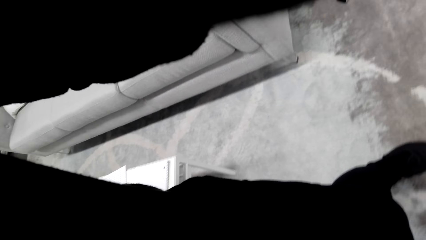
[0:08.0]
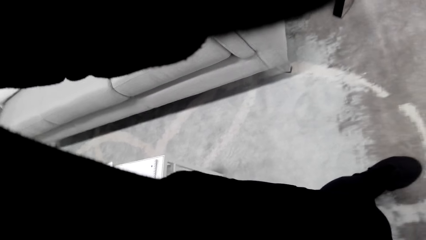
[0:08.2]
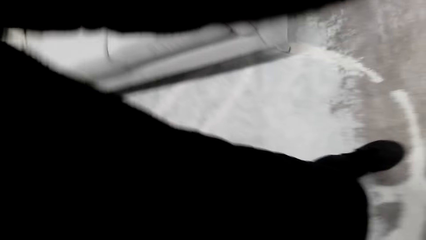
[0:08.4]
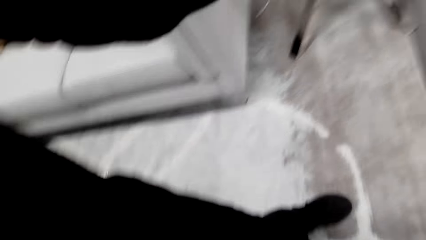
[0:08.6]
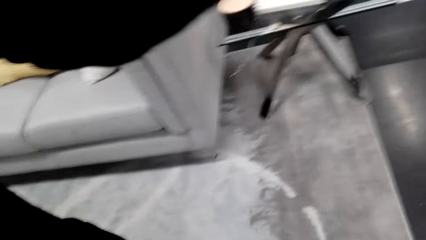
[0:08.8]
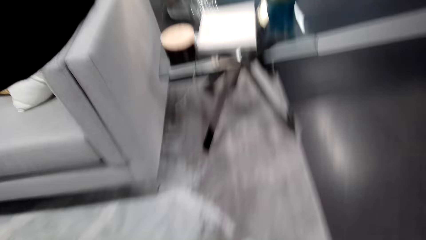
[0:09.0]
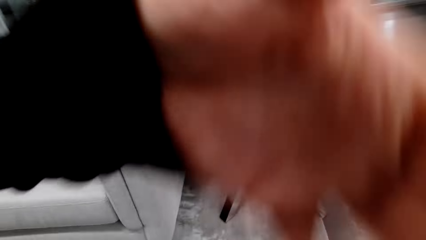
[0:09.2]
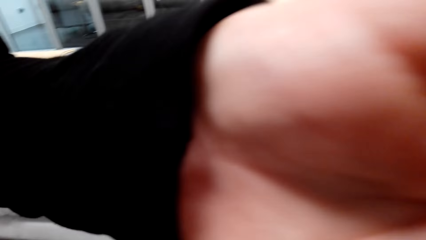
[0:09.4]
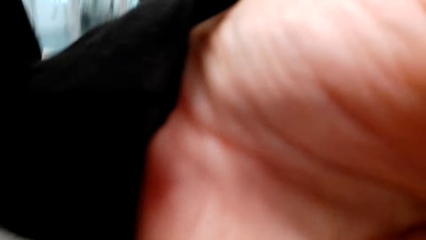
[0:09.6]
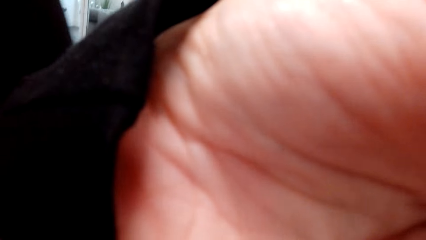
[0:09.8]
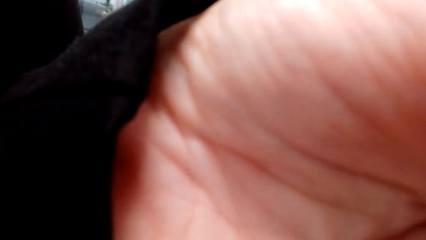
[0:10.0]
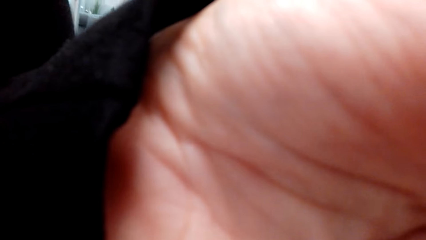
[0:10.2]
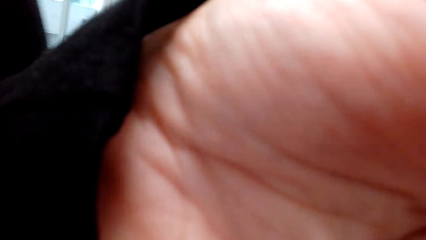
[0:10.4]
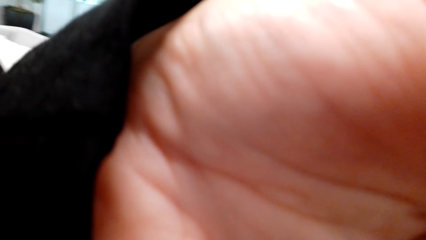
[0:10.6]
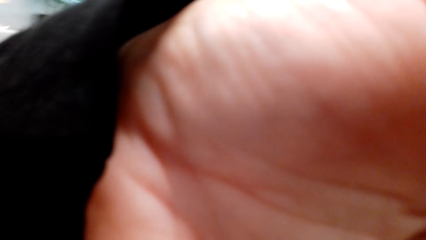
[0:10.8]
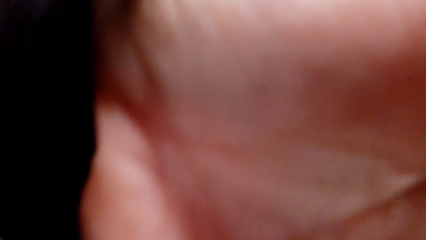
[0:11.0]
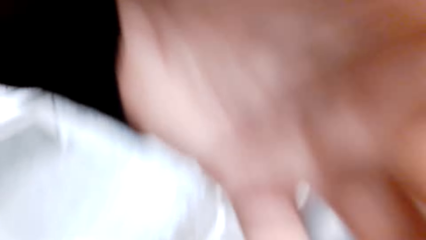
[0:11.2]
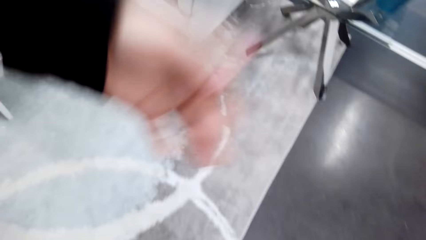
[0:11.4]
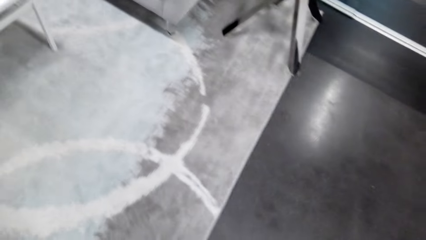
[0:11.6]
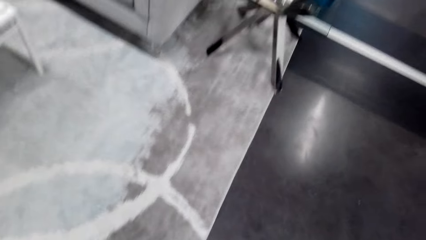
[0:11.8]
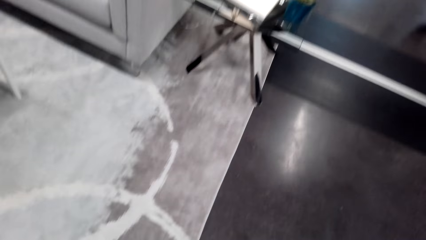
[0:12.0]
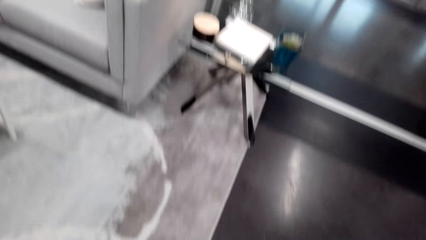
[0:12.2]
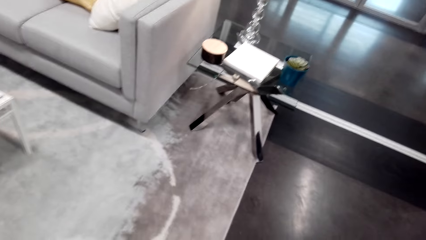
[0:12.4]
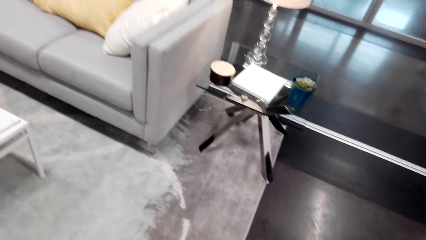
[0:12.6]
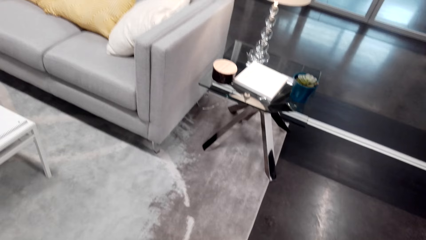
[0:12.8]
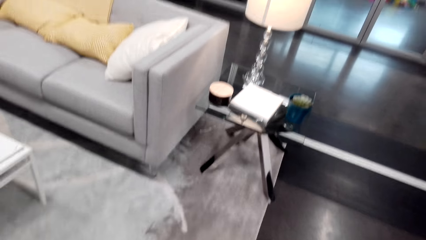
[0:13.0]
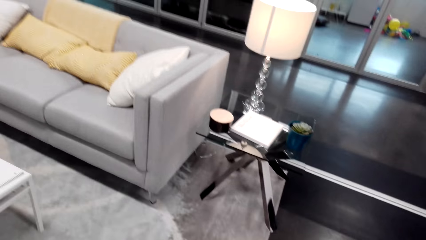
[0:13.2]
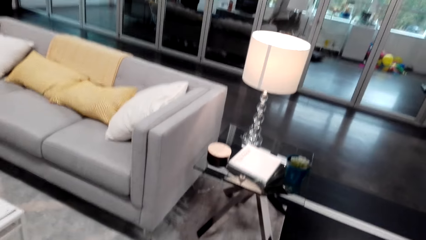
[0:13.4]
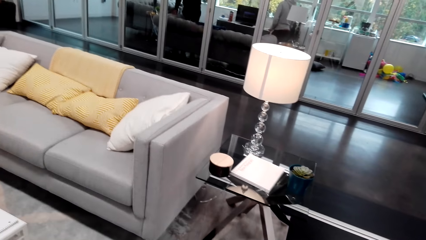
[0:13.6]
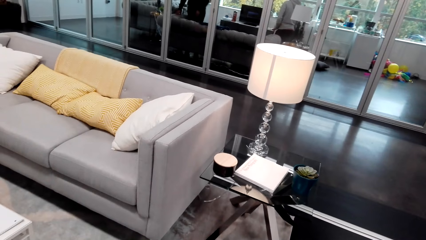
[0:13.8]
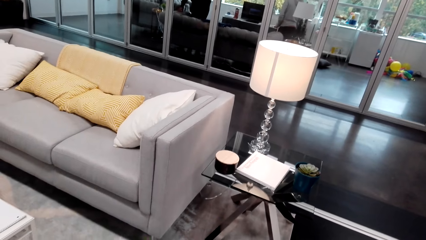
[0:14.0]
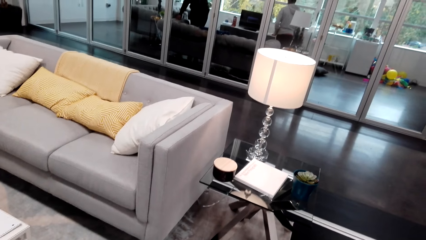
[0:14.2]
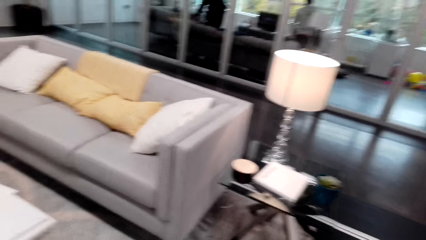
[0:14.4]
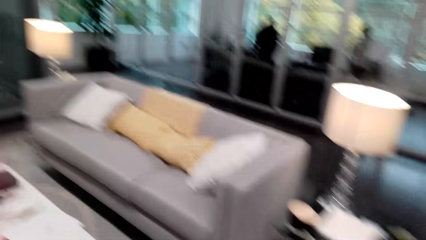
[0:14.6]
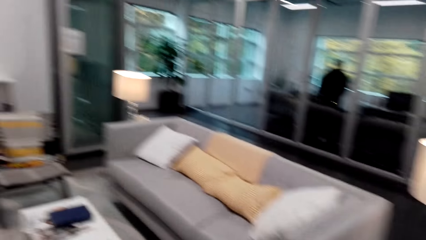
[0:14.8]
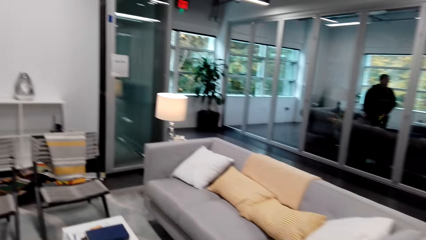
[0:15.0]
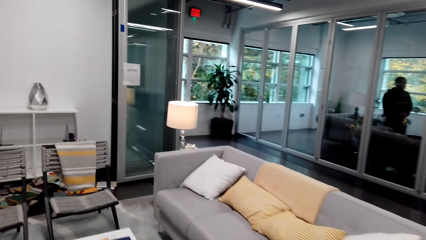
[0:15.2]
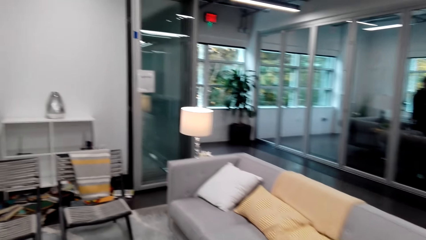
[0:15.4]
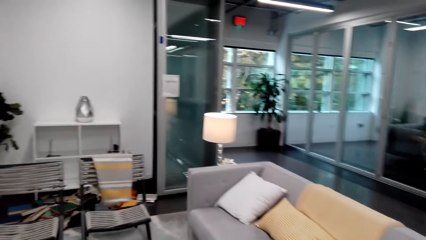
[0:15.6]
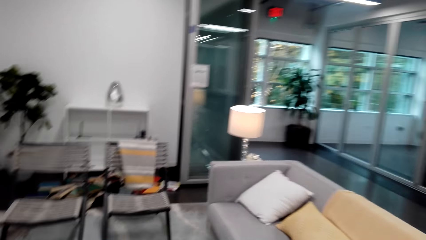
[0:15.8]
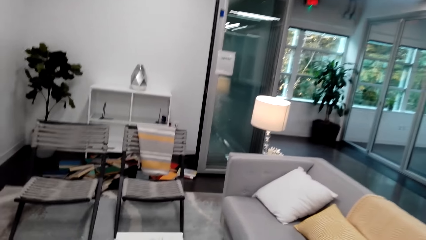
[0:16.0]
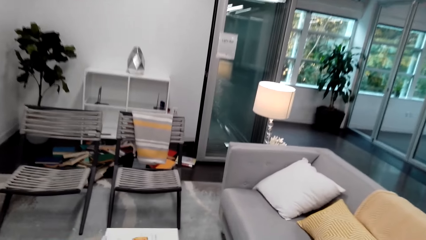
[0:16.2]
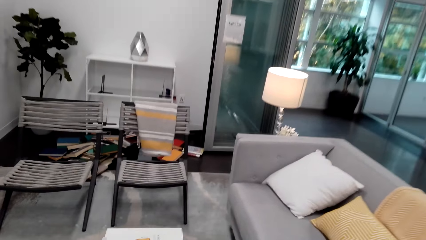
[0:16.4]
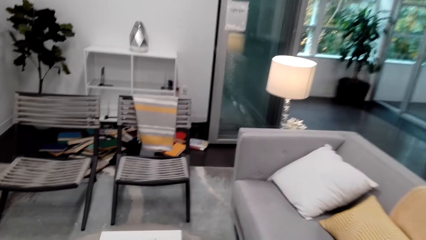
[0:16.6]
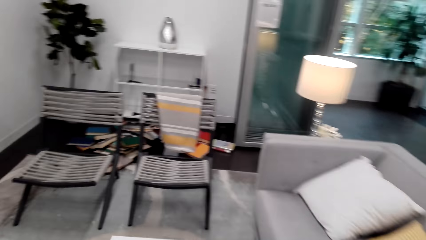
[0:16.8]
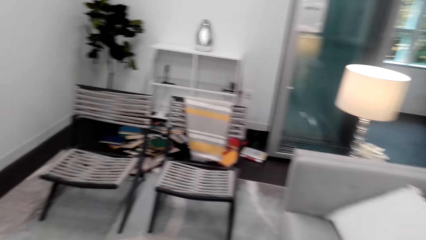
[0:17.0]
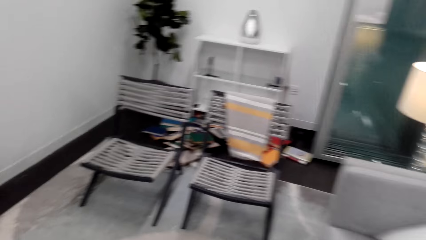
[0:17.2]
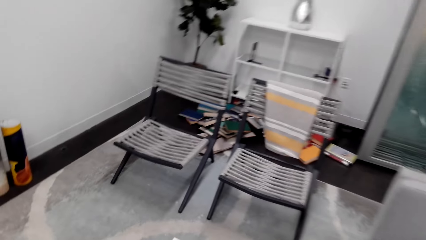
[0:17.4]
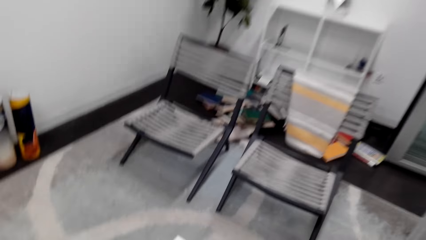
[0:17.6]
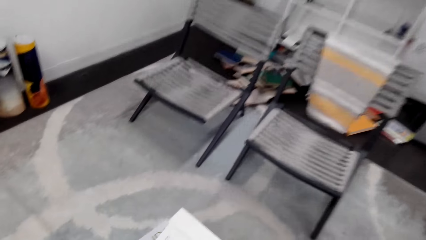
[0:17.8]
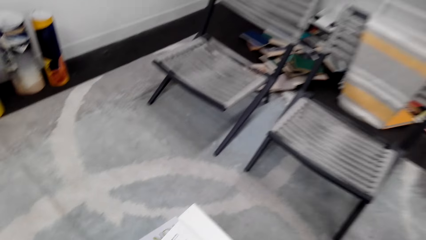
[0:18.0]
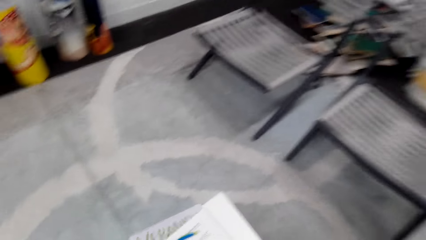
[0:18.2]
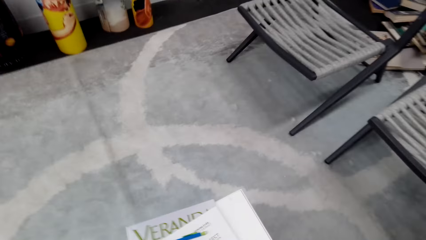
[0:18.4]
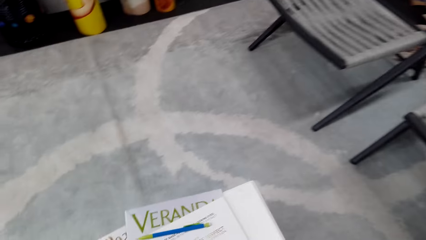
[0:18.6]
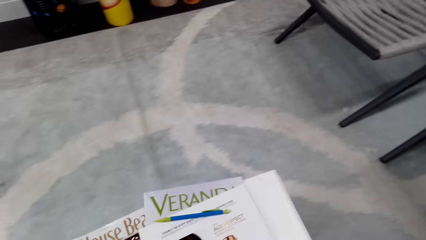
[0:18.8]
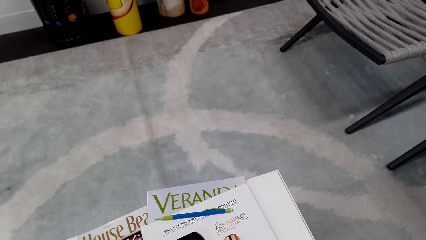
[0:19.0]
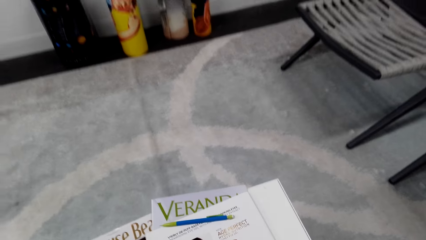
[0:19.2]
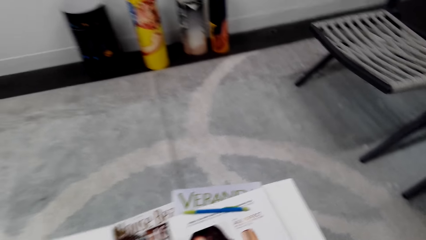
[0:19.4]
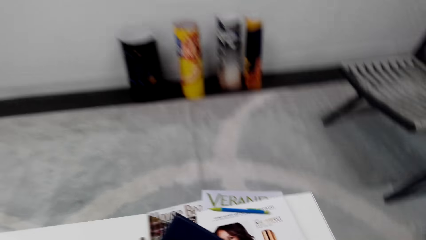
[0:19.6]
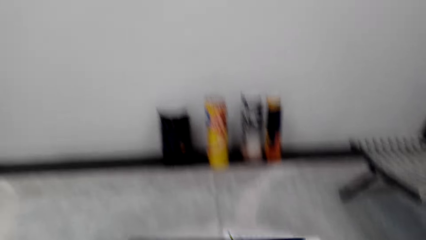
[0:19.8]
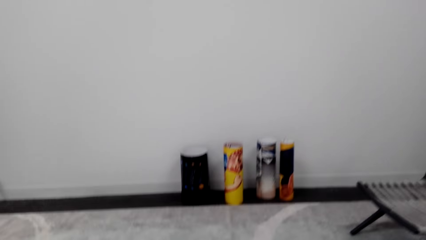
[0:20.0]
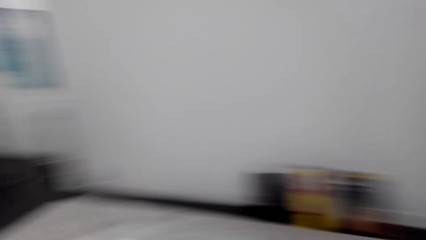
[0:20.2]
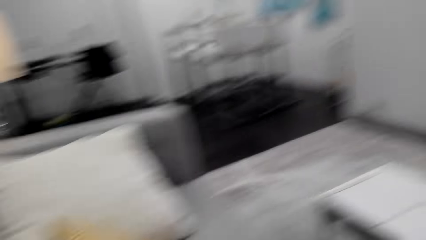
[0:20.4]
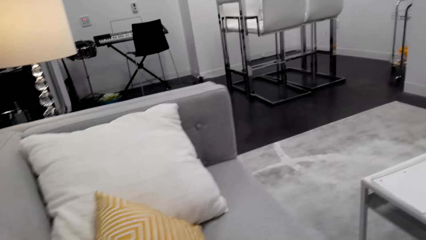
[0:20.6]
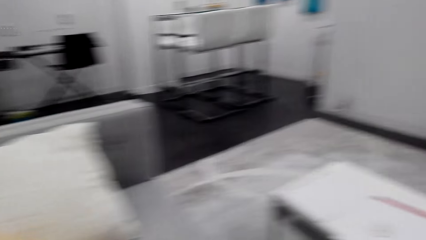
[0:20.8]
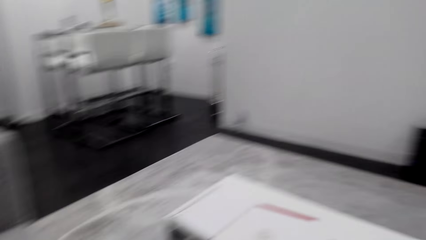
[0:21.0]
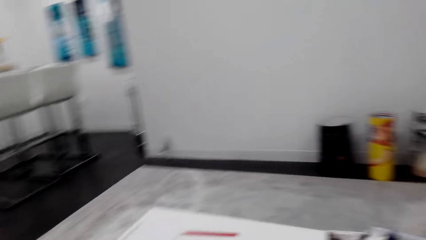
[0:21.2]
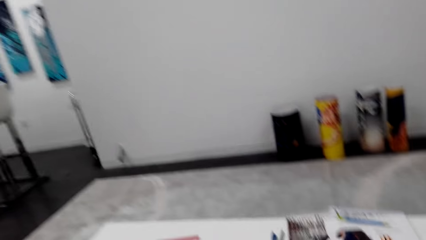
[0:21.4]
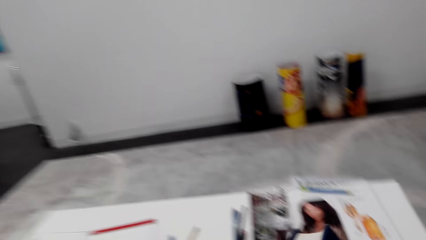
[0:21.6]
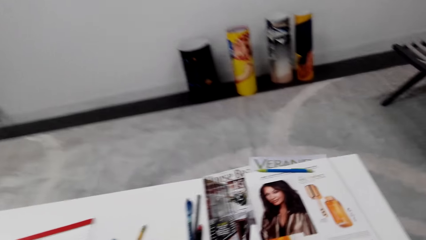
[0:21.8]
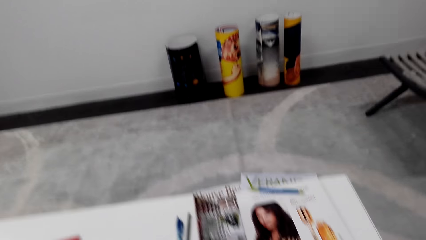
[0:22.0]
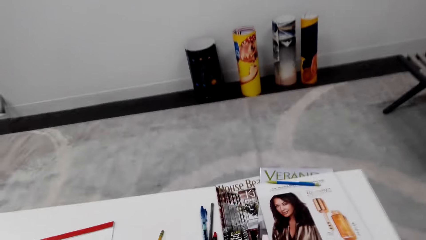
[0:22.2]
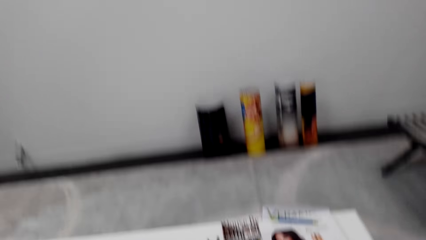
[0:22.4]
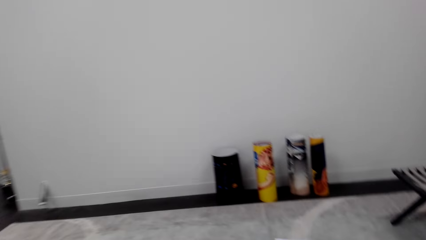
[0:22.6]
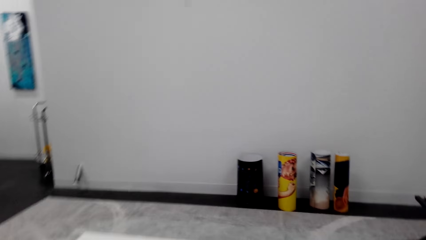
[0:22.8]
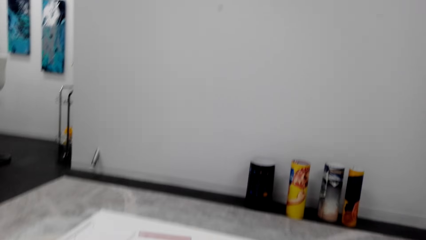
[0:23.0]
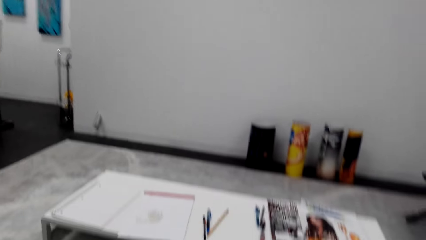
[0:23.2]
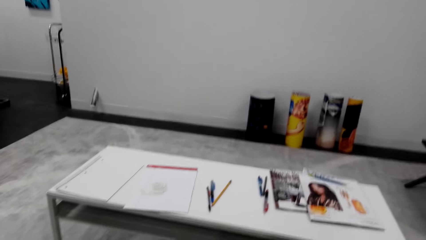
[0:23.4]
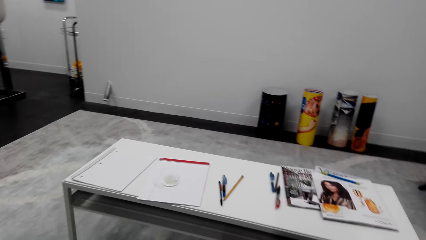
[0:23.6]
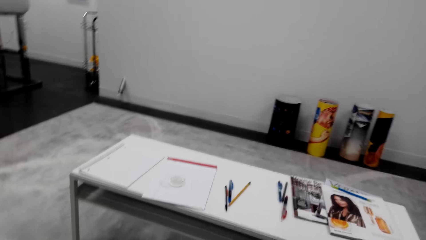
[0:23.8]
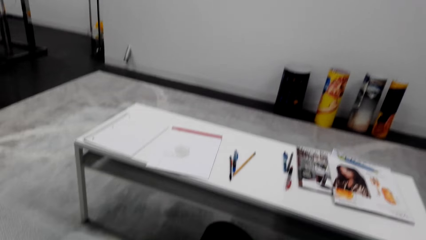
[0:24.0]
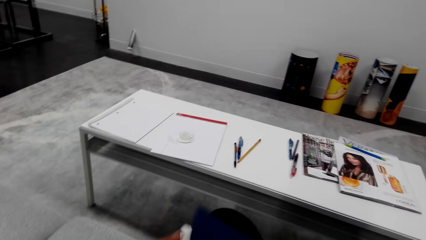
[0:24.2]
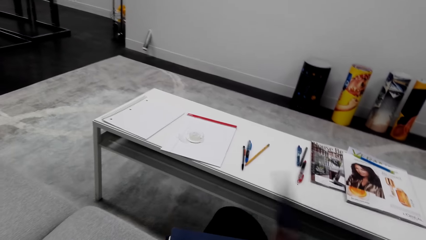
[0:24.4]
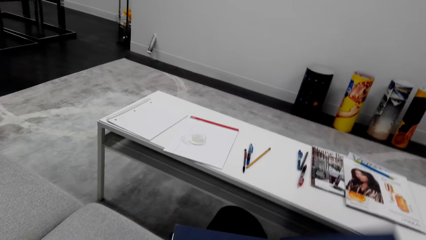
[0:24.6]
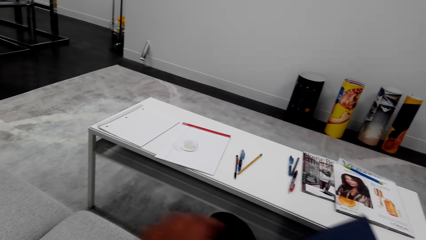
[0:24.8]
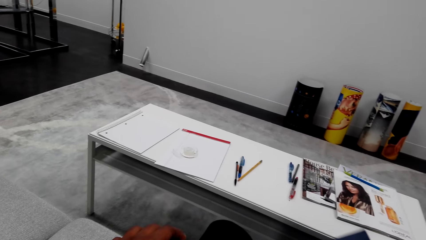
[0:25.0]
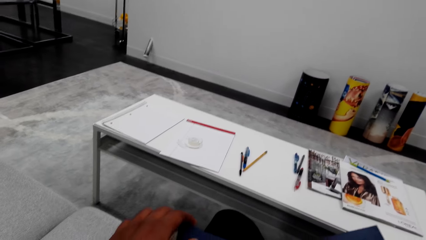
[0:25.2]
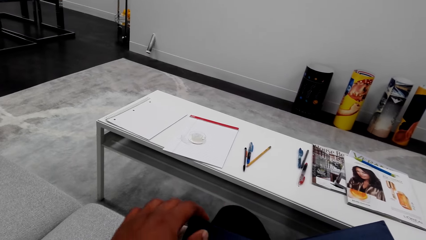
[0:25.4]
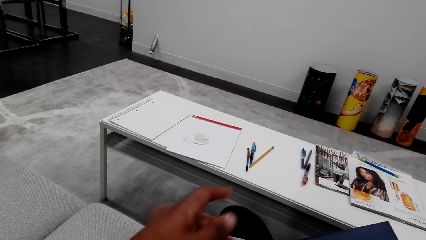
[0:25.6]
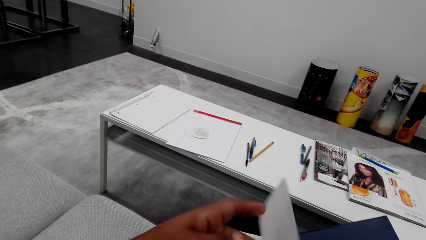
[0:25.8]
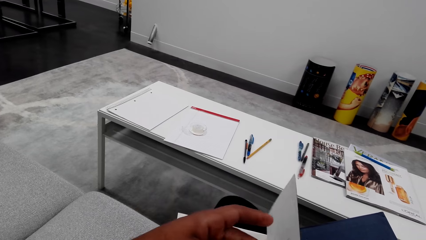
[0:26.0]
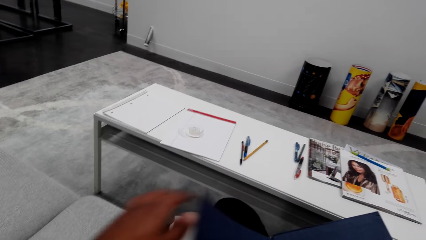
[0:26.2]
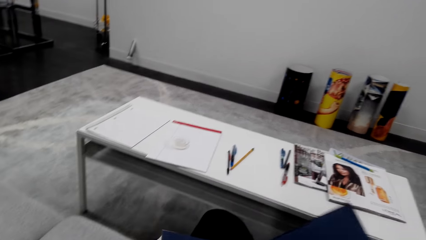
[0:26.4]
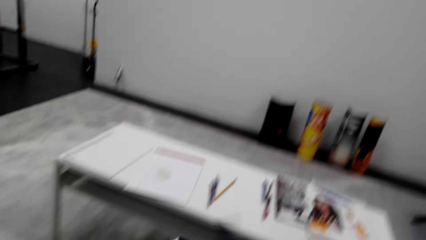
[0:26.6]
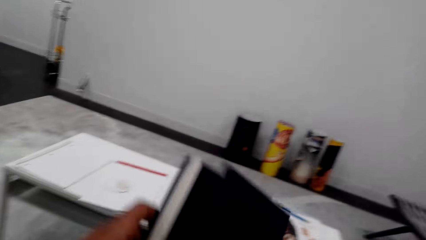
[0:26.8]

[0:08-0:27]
The camera wearer touches the camera. They move the left hand. They look at the floor. They look around the house. They walk around. They sit on the couch. They look at the magazines. They lift a book. They look around. They look at the magazines. They look around. They open the book. They move the left hand. They read the book. They lift the page of the book.
